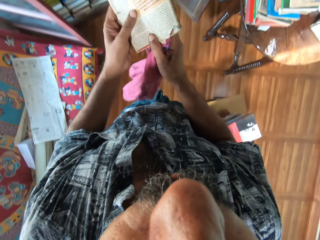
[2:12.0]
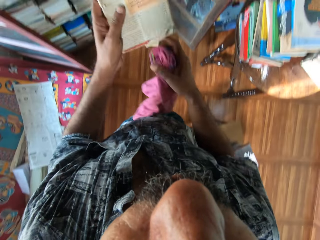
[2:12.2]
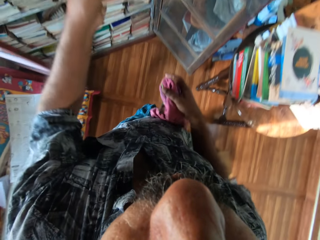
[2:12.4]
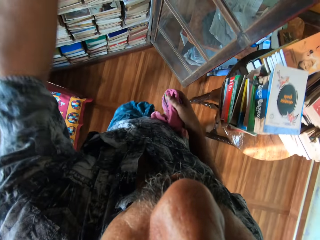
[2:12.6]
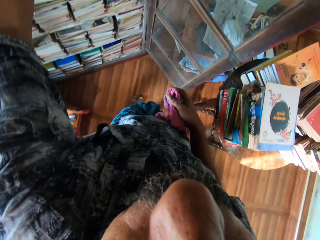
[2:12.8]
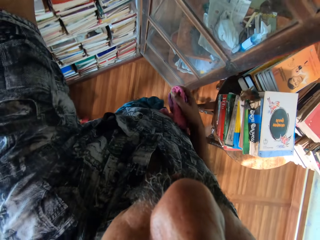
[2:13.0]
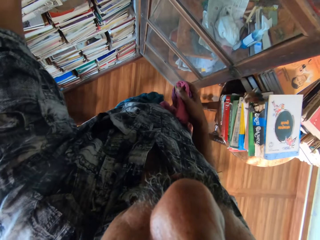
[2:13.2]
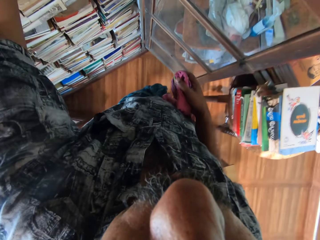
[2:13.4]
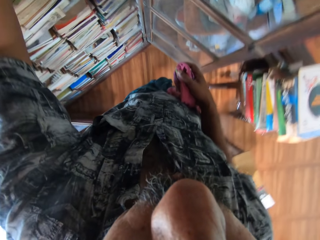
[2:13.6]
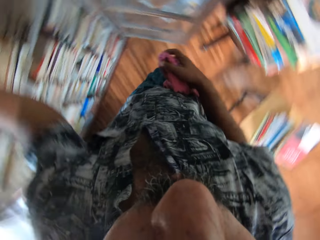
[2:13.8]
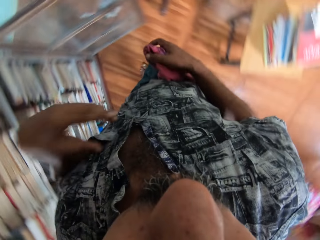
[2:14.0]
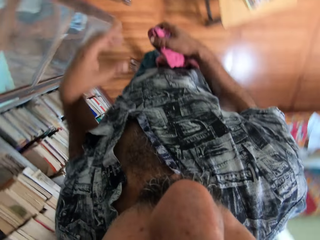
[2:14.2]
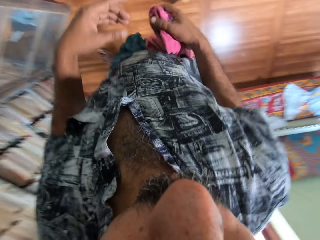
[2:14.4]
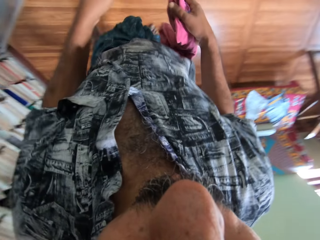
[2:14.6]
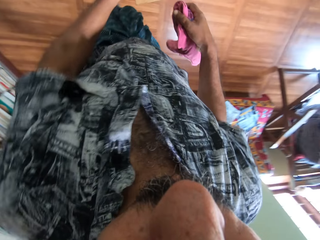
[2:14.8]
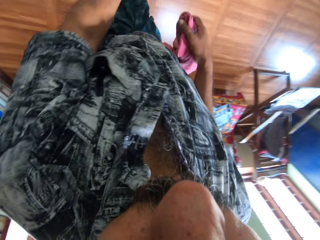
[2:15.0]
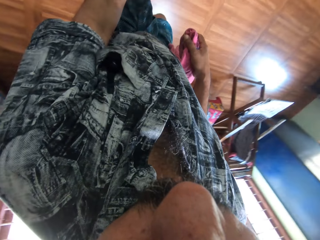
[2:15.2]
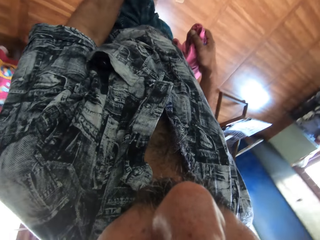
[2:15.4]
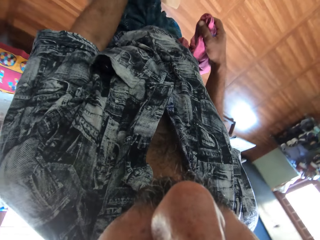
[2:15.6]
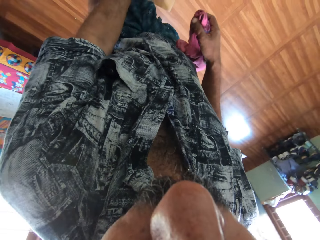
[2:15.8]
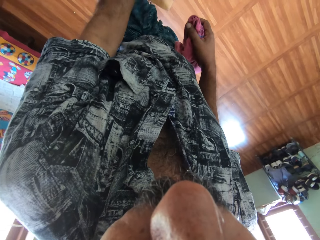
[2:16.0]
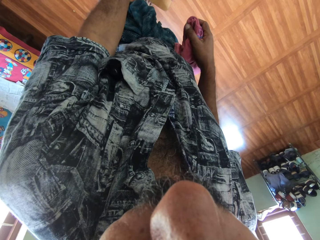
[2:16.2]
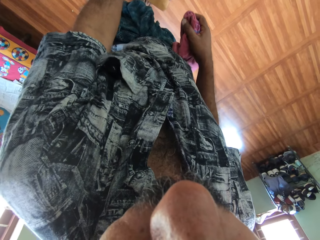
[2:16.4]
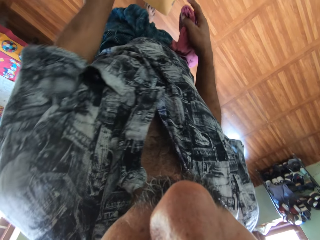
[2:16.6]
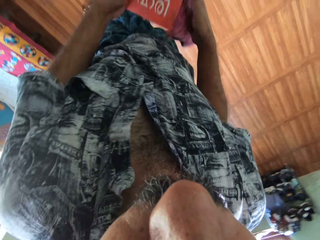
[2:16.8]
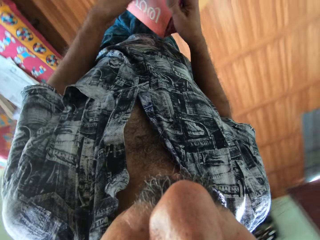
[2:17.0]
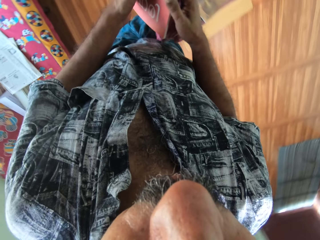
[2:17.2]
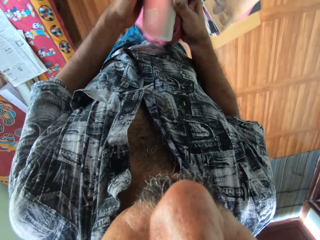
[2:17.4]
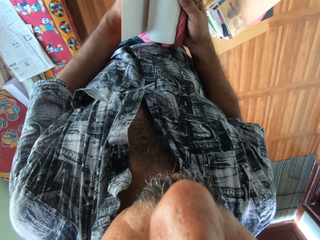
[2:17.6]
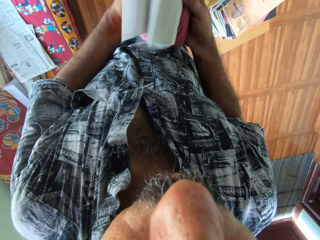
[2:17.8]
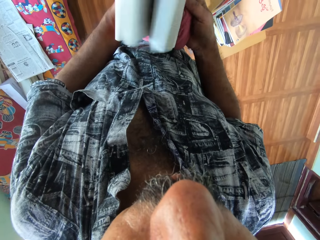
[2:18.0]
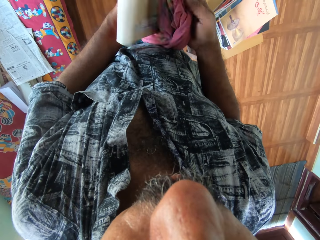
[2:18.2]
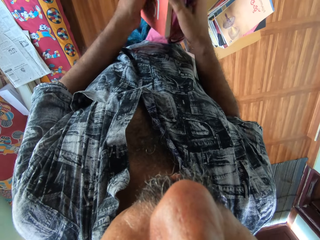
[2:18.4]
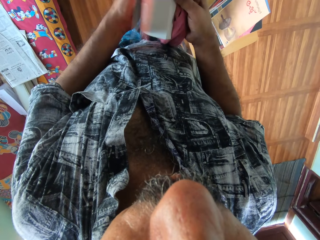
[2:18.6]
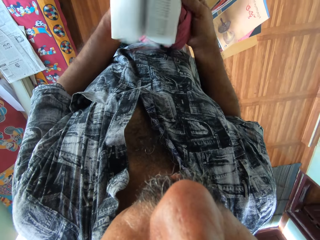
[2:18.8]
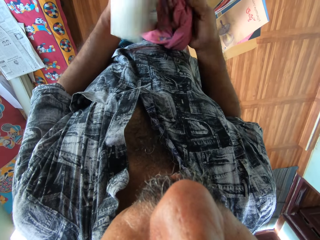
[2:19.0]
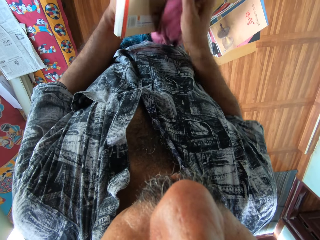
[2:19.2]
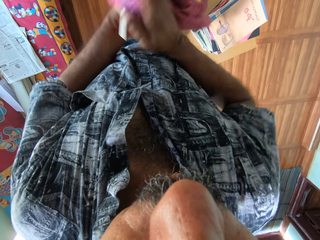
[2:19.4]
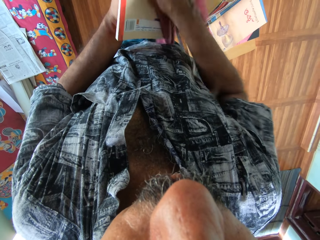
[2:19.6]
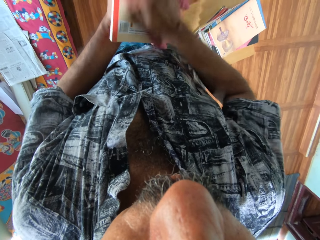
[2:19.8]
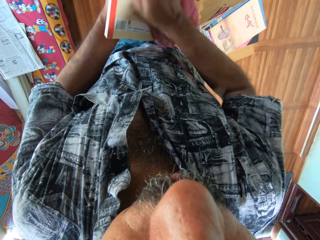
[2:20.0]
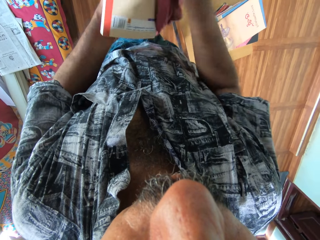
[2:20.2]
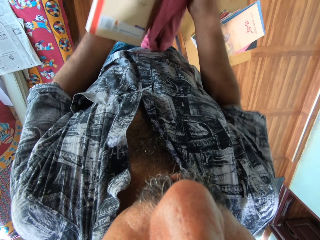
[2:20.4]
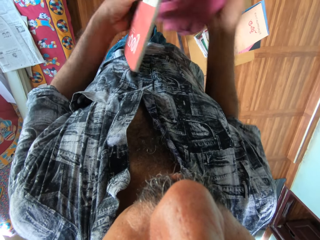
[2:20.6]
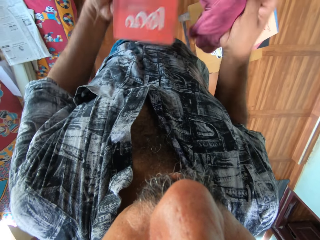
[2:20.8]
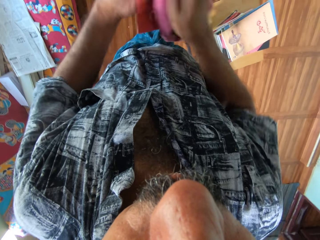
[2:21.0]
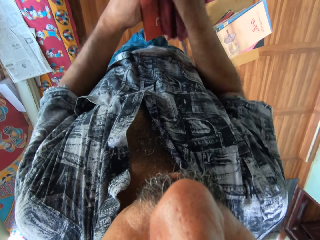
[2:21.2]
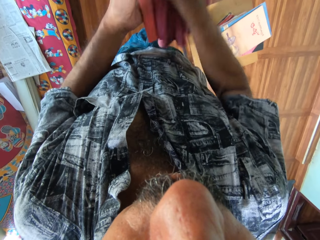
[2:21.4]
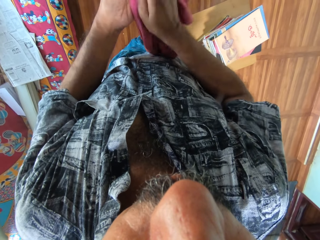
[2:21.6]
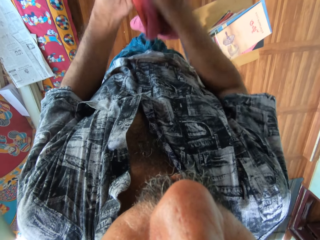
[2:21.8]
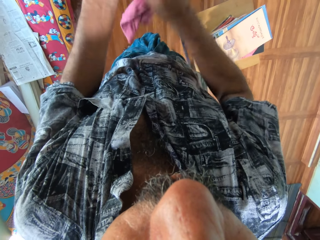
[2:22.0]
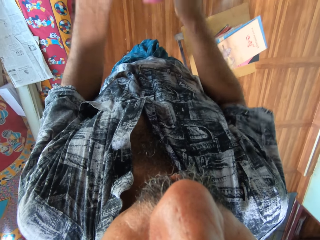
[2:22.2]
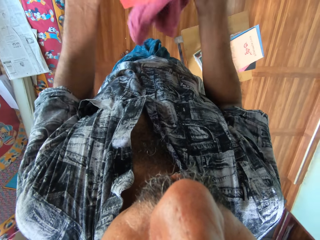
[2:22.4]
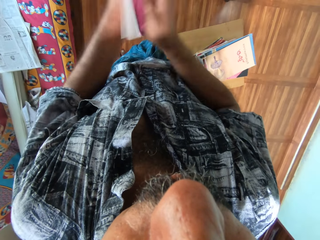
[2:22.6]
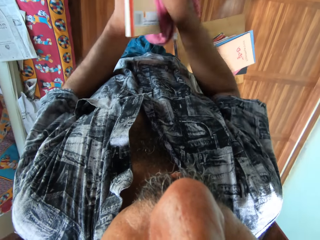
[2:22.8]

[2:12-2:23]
The camera wearer holds the book in both hands. He puts the book on the bookshelf with his left hand. He picks up a book from the stack of books with his left hand. He opens the book pages. He flips the pages of the book with both hands. He cleans the book with the piece of cloth in his right hand.

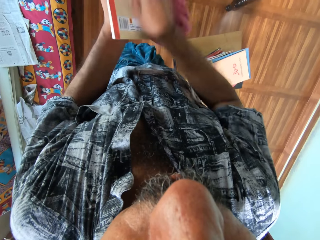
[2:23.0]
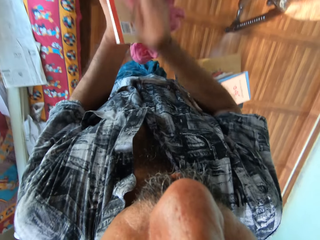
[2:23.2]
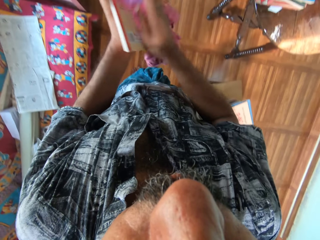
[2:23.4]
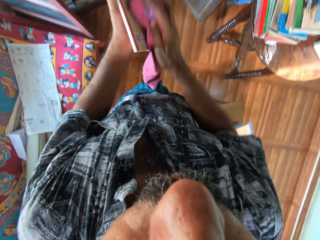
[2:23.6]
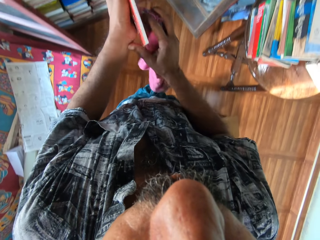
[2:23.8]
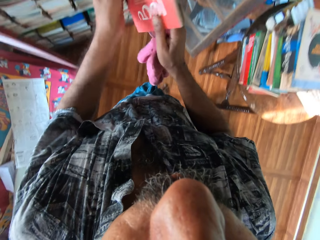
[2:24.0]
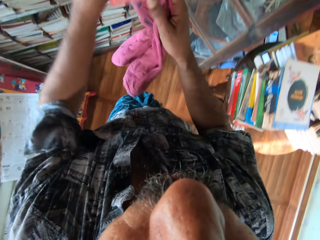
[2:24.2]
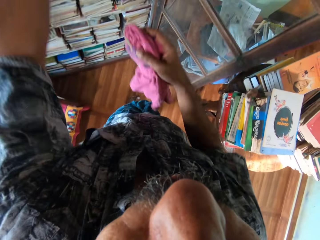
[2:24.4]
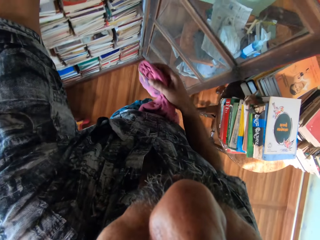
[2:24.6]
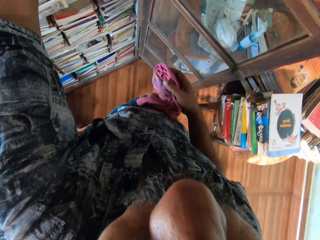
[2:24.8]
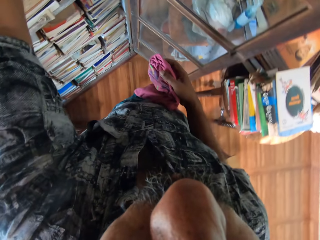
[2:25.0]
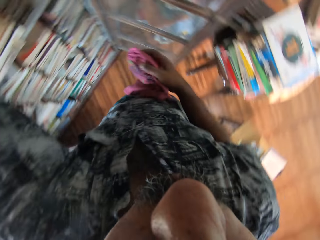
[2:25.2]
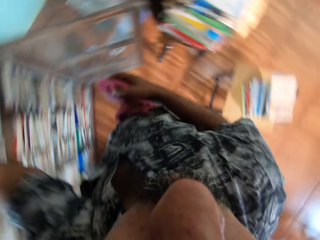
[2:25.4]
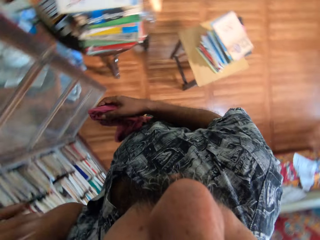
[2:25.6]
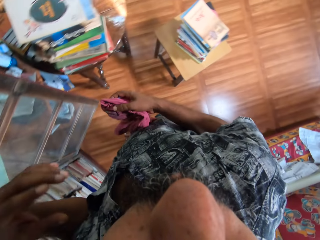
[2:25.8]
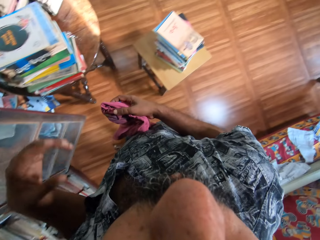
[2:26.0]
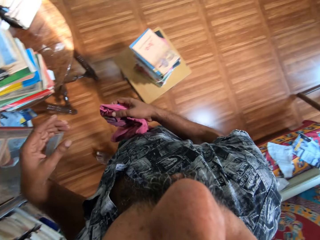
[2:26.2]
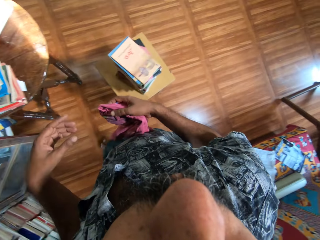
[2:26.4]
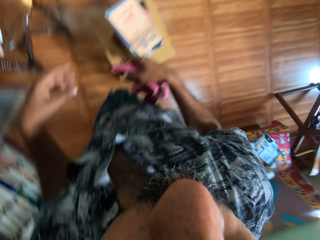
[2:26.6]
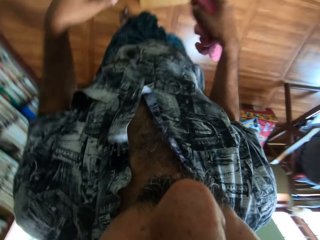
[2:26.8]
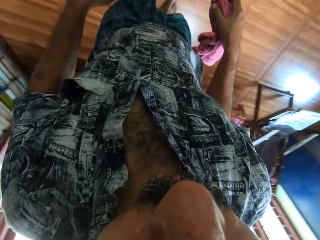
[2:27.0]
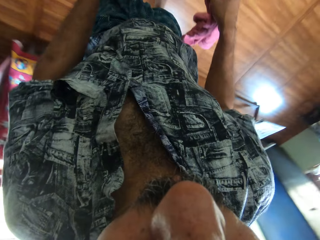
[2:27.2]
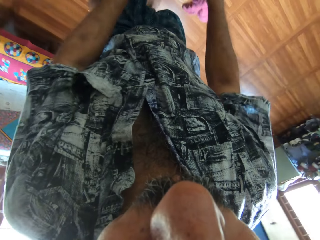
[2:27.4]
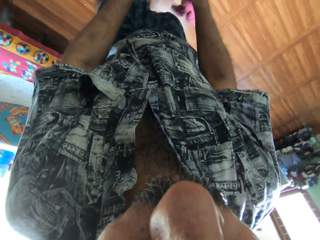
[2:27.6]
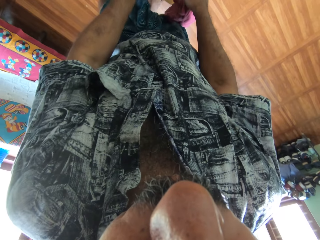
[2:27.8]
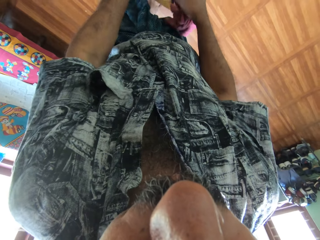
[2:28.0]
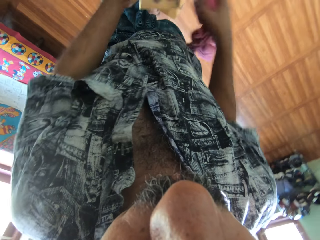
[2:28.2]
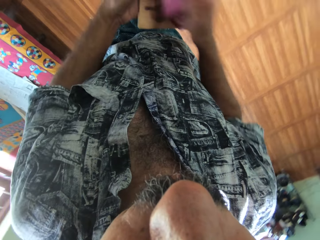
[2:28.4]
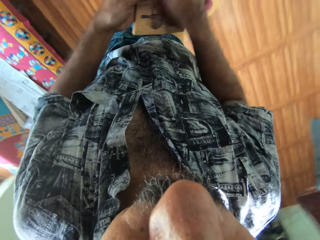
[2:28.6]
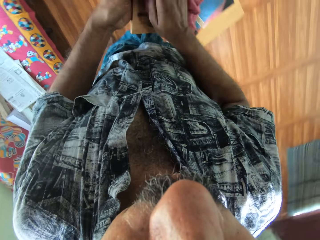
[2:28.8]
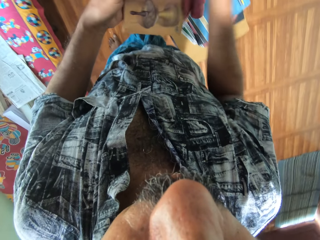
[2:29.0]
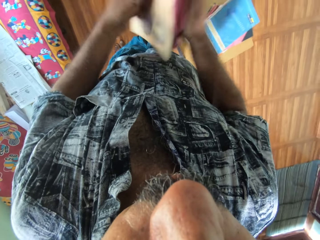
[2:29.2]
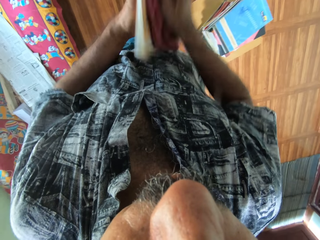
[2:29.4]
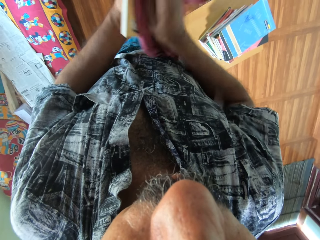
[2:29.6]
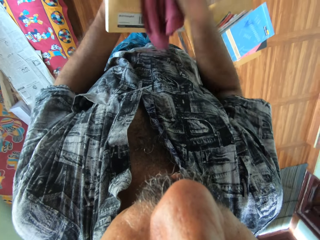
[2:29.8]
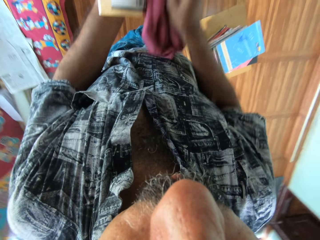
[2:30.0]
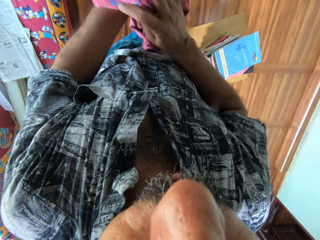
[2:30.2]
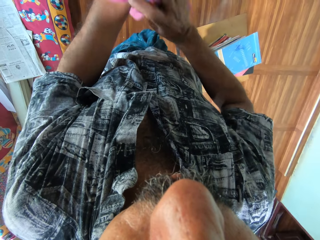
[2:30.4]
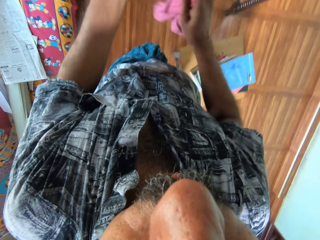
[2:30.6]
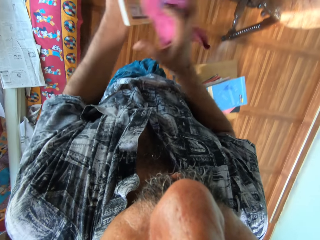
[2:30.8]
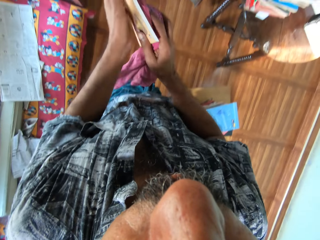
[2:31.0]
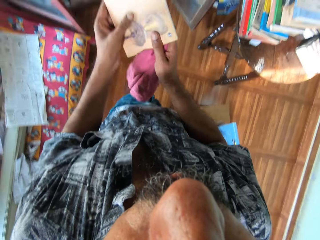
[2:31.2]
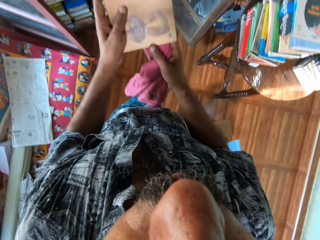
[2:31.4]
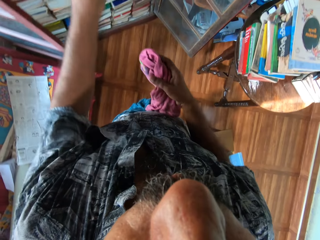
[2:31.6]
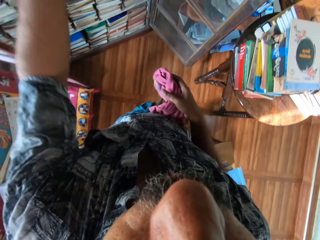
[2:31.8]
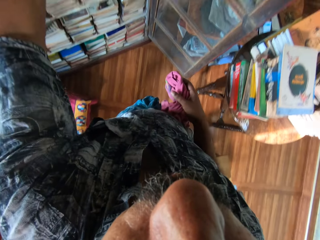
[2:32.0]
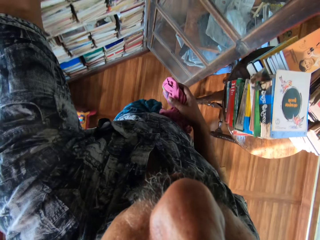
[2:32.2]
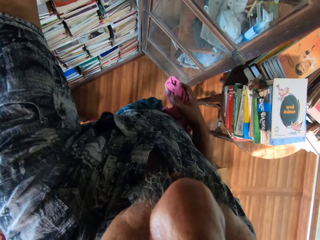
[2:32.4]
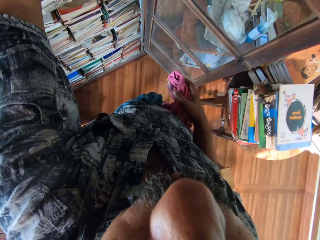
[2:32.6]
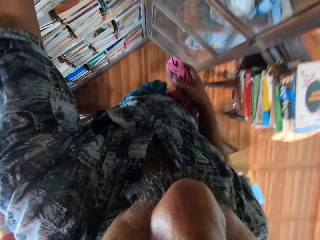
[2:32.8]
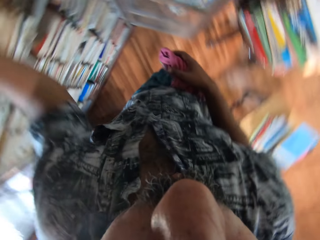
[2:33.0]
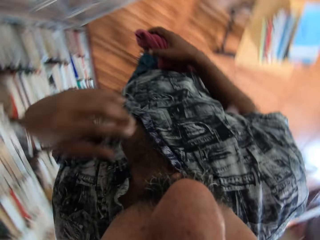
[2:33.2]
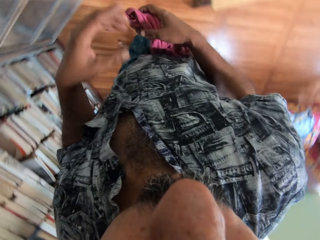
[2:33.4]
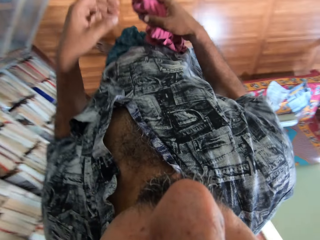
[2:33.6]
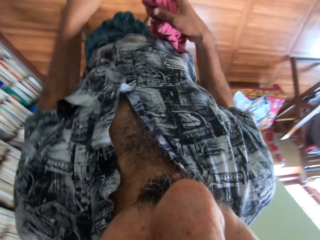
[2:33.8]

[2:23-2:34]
The camera wearer holds the book in both hands. He puts the book on the bookshelf with his left hand. He picks up a book from the stack of books with his left hand. He cleans the book with the piece of cloth in his right hand. He holds the book in both hands. He puts the book on the bookshelf with his left hand.
